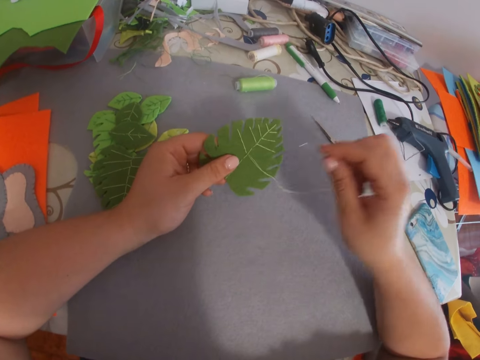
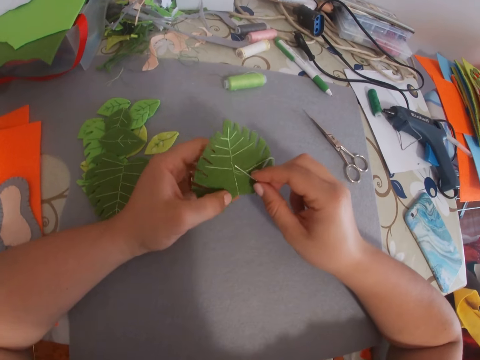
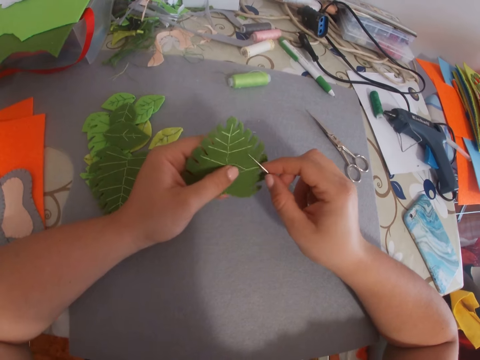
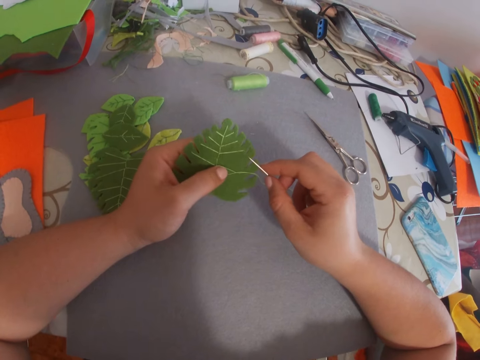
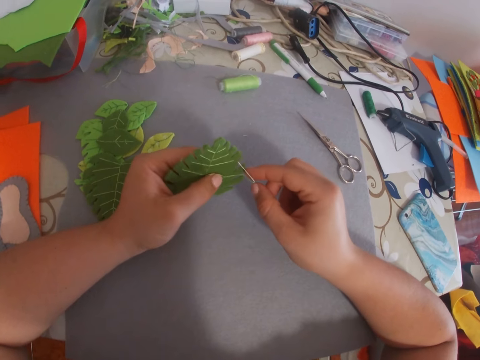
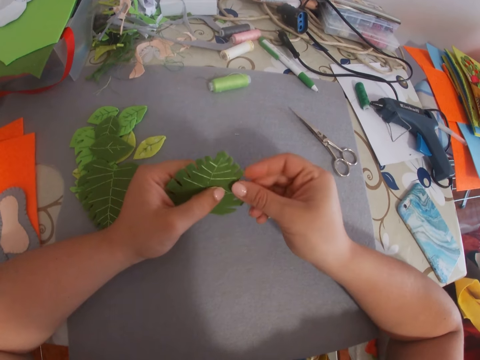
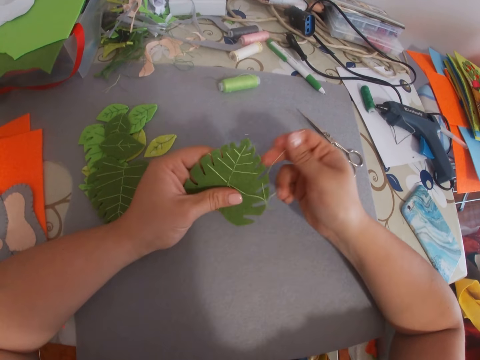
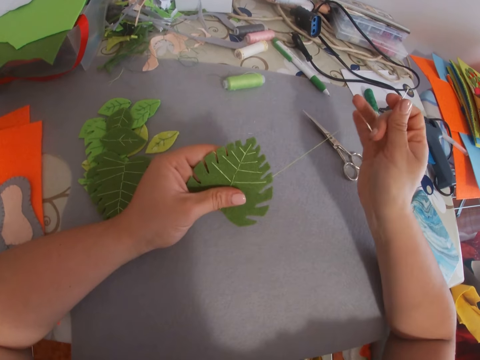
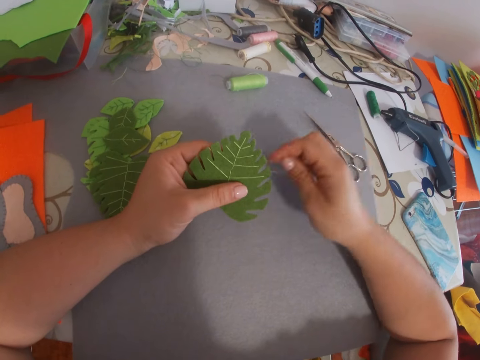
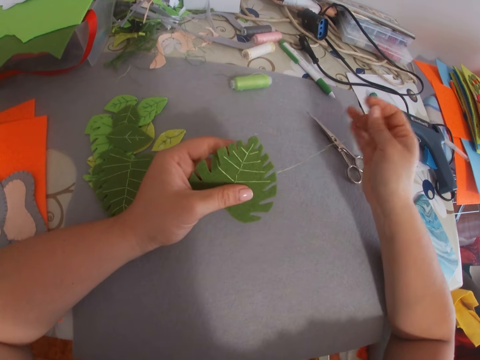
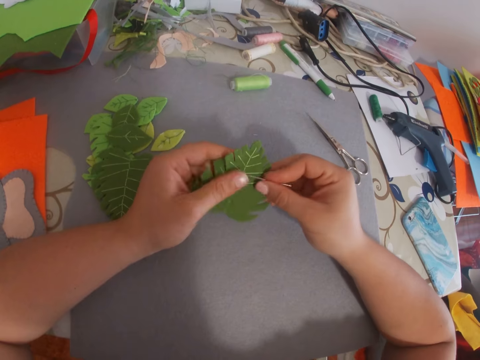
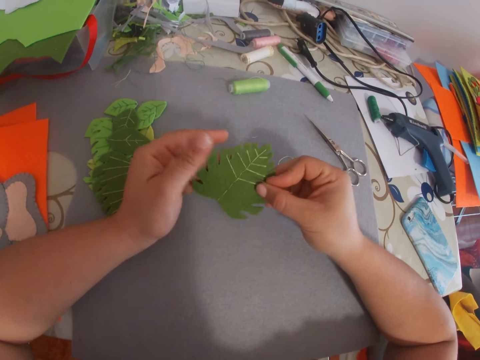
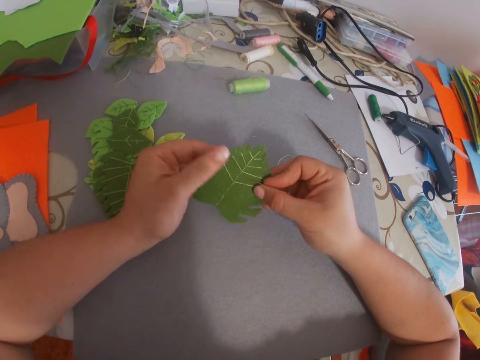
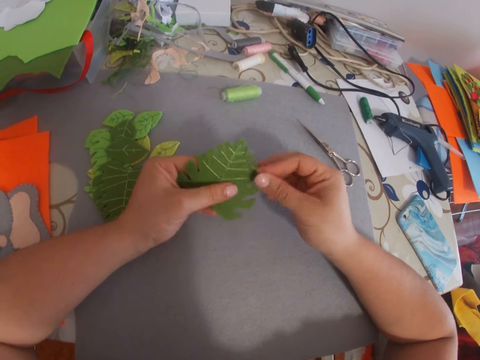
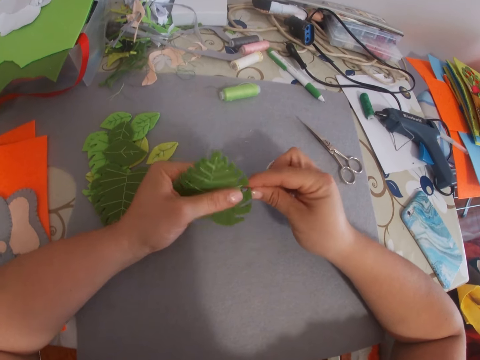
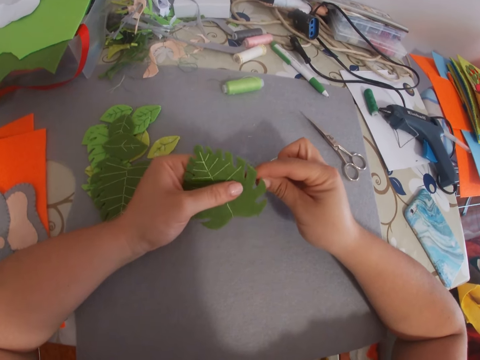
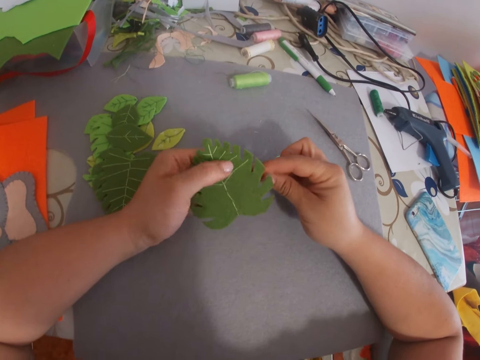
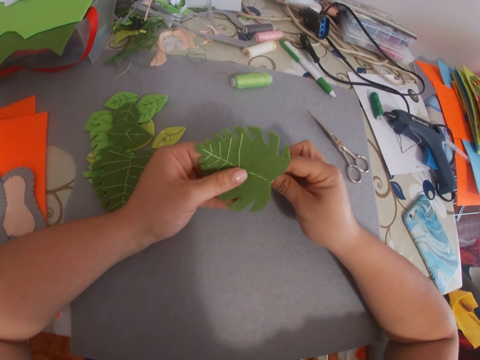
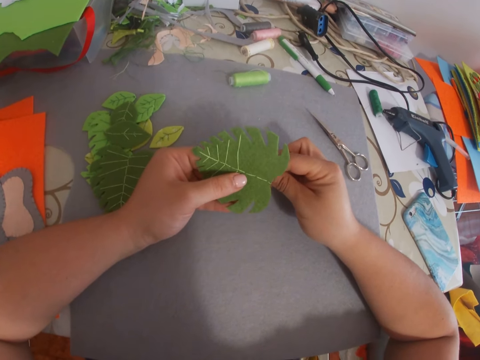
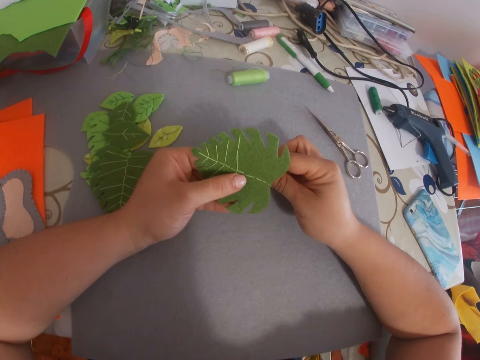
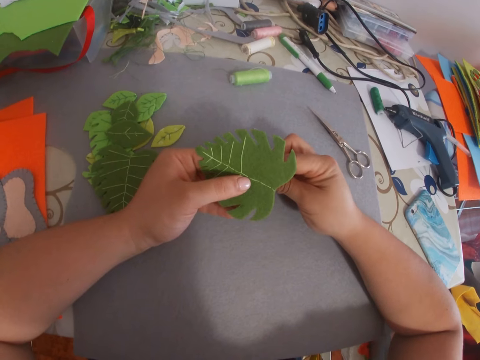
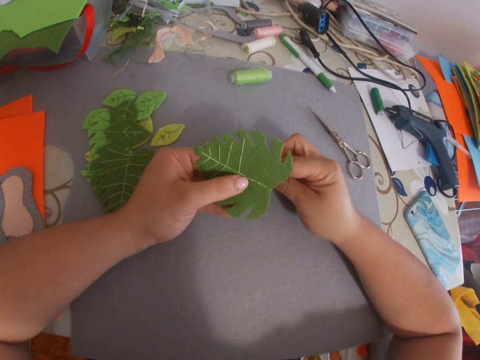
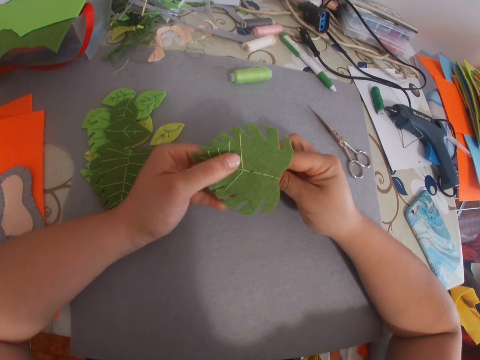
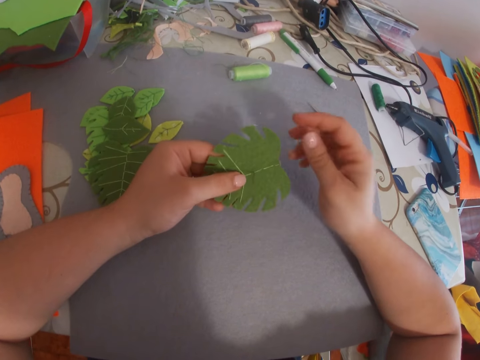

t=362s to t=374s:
The camera wearer sews the craft work with a needle. They align the craft work and turn the craft work.

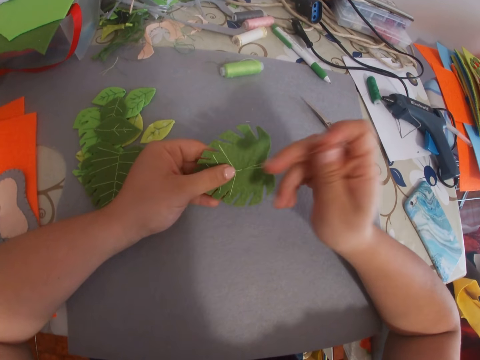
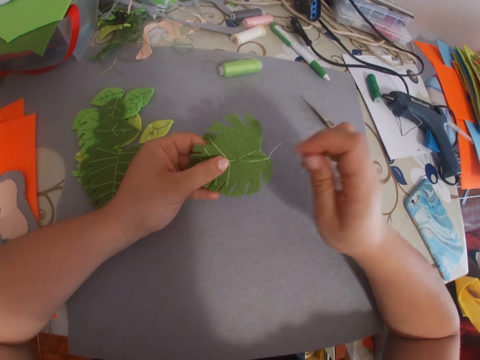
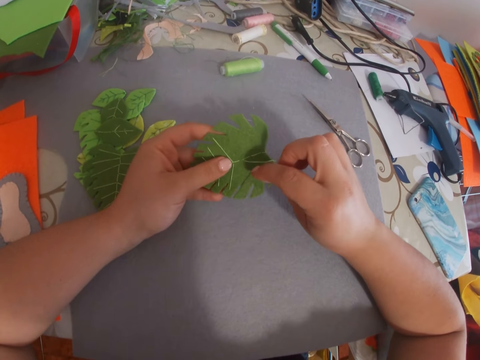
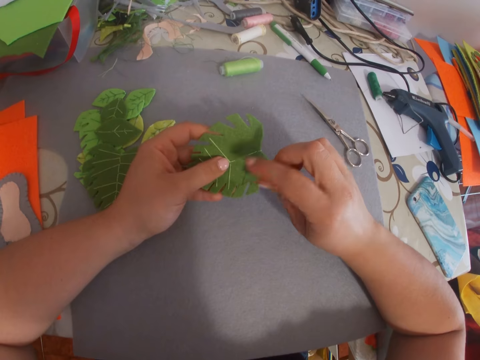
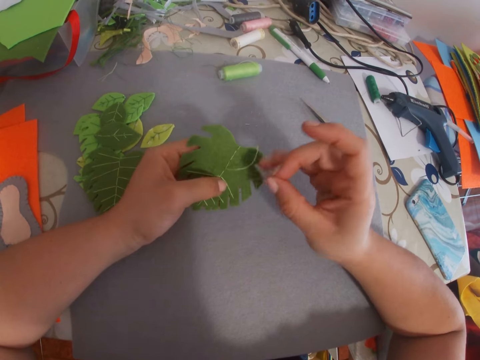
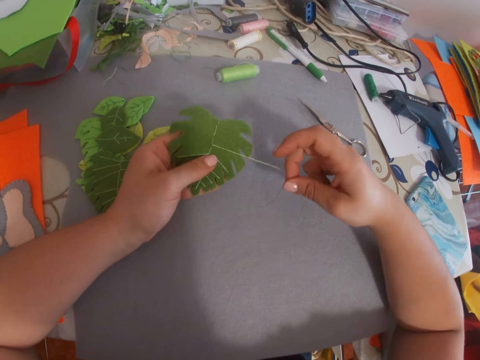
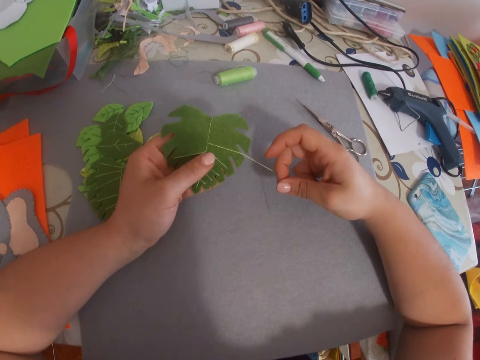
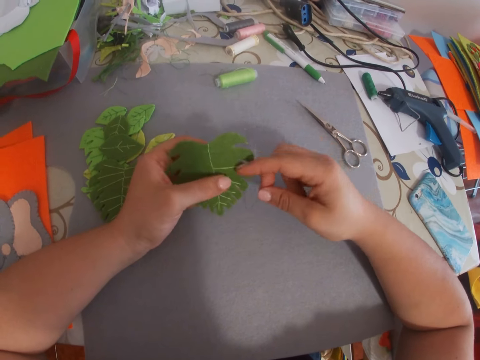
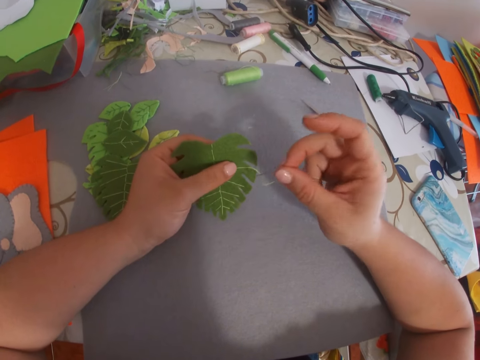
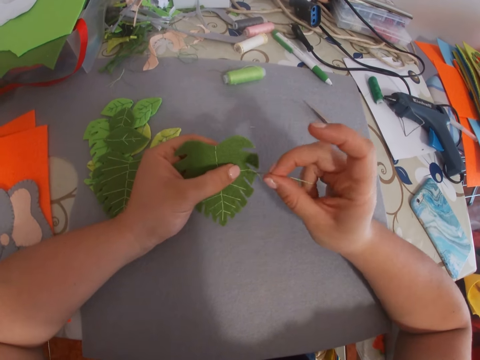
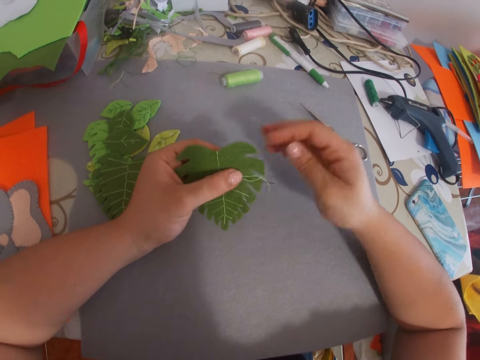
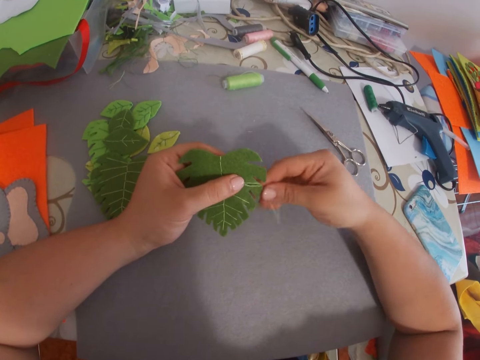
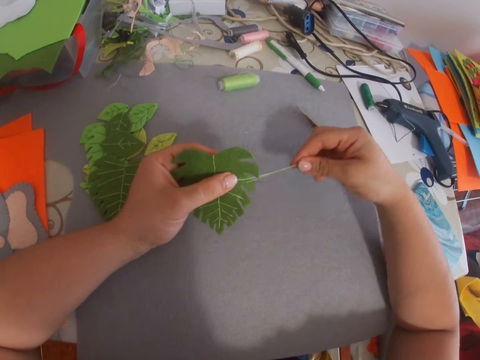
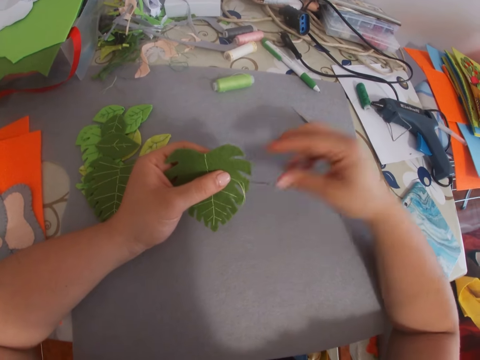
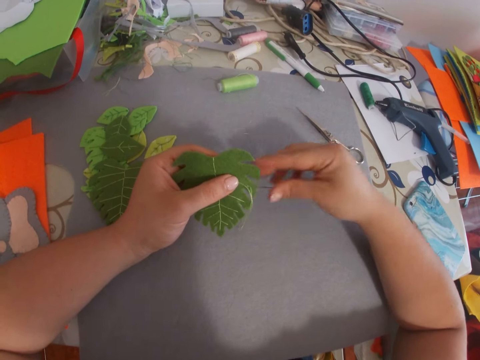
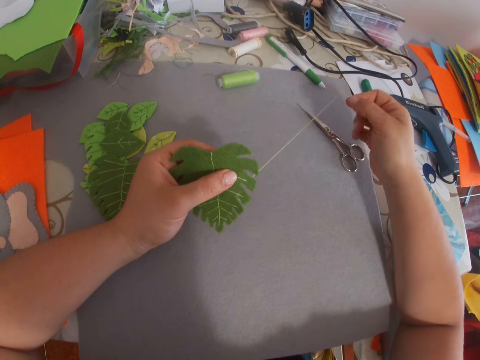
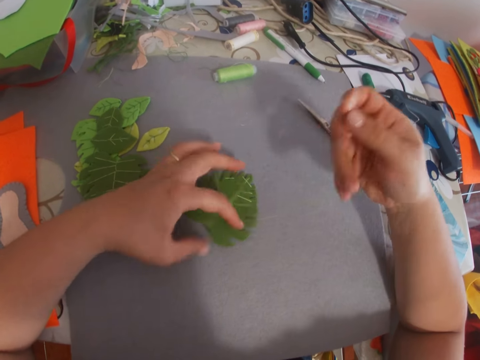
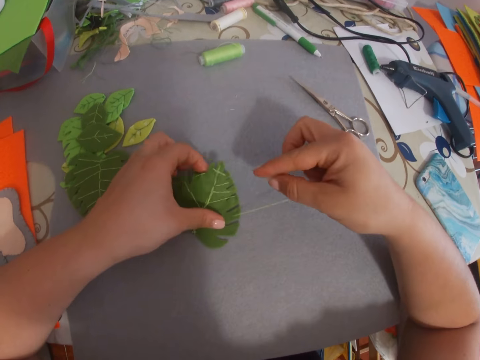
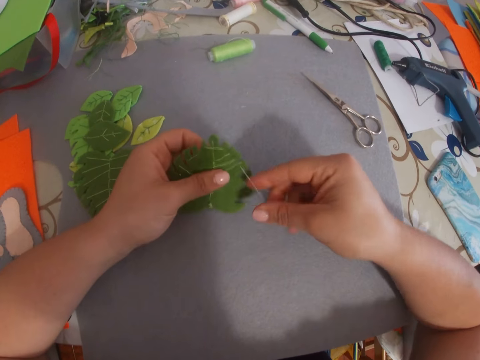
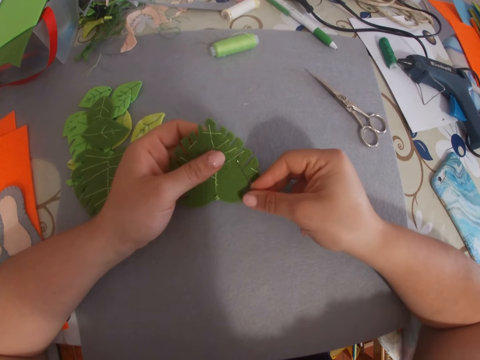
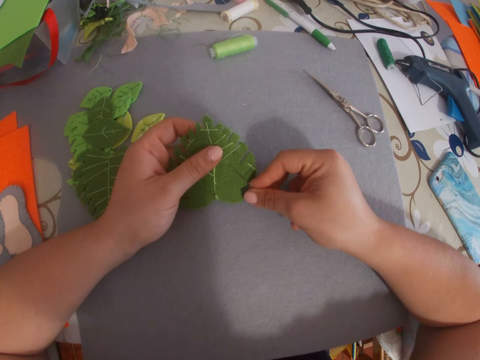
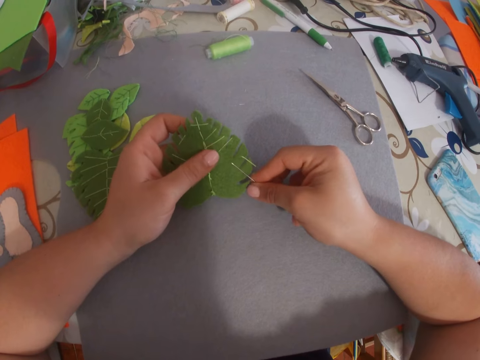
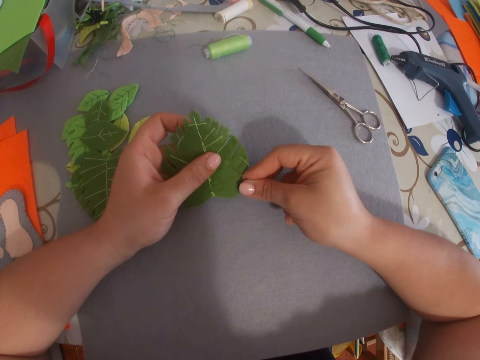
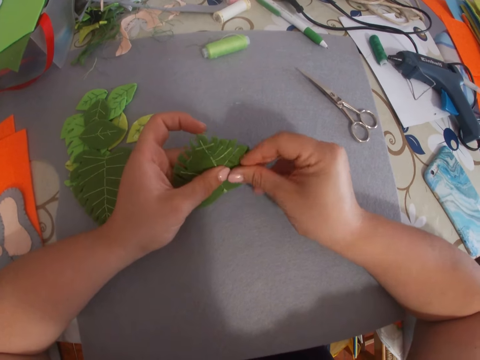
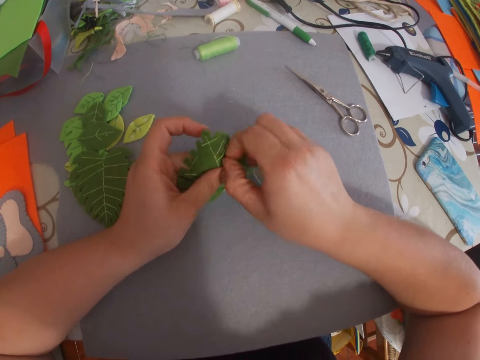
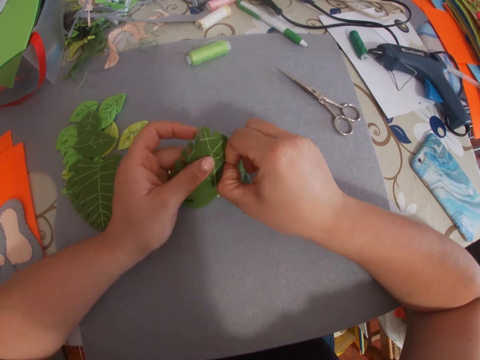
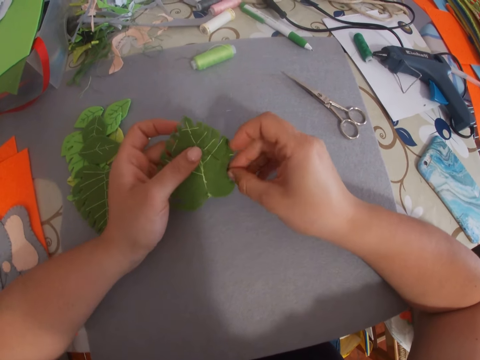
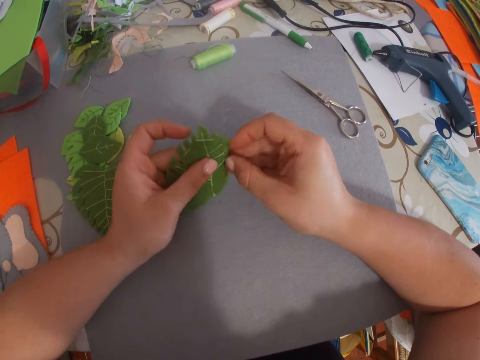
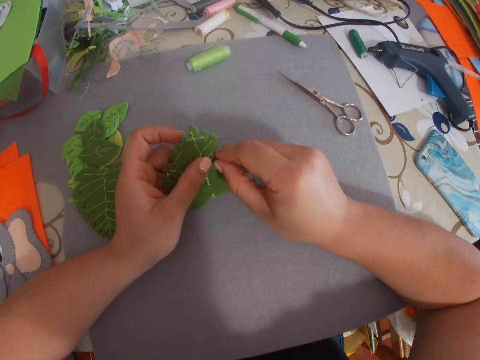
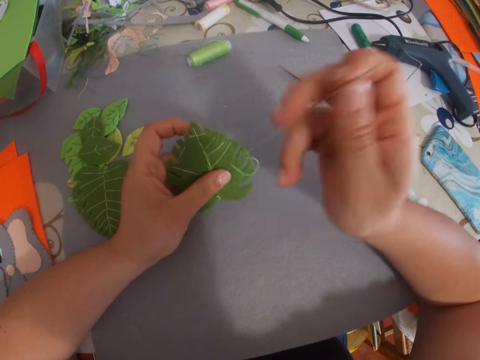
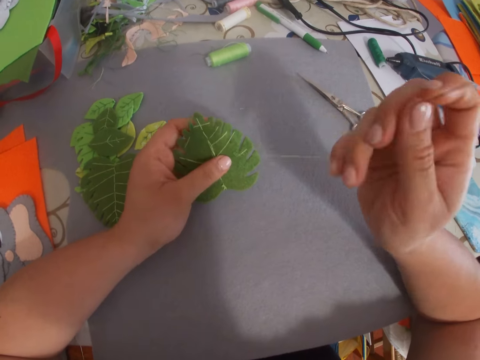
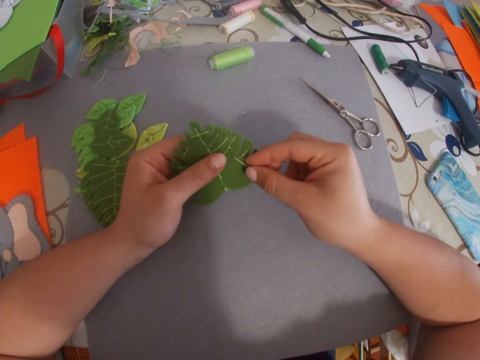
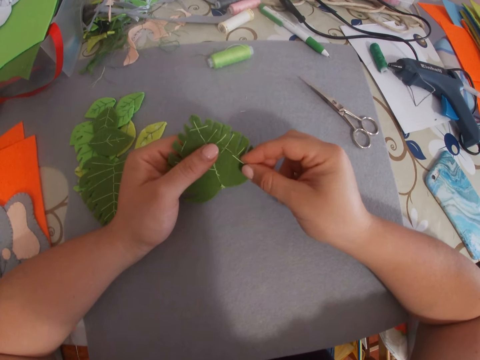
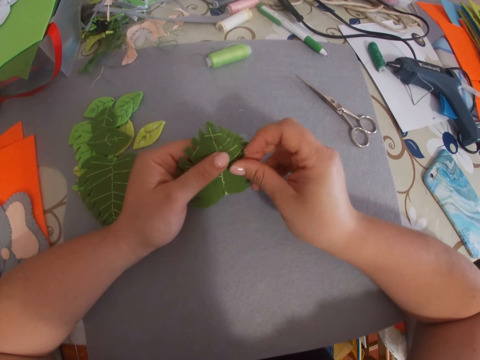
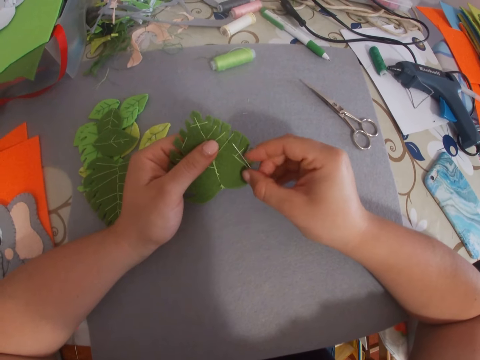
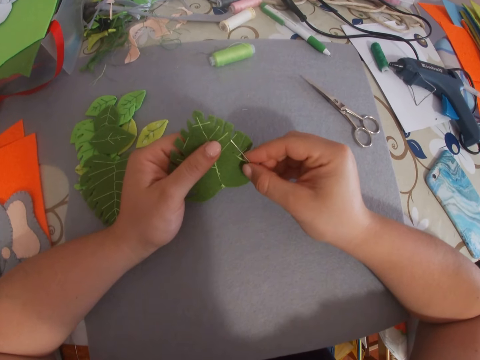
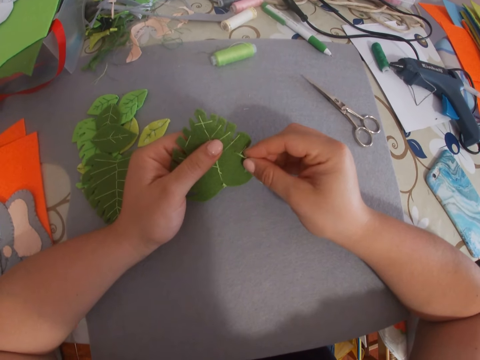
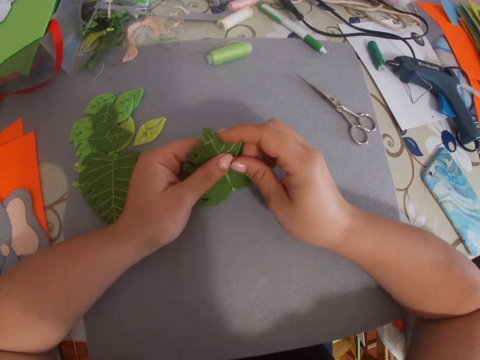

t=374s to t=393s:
The camera wearer sews the craft work. They drop the craft work on the table. They sew the craft work with a needle.
